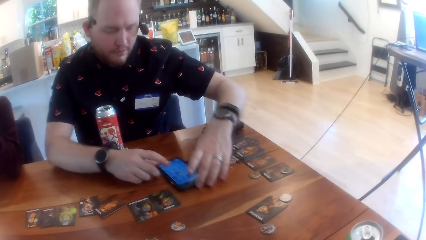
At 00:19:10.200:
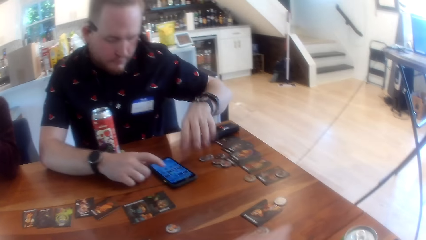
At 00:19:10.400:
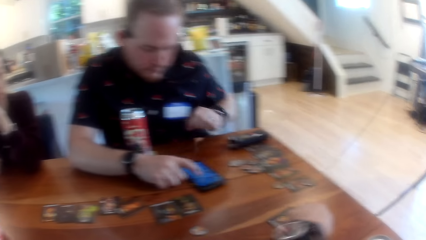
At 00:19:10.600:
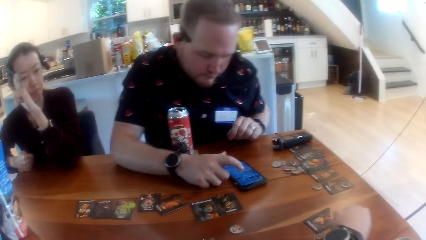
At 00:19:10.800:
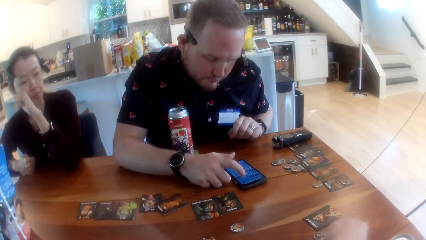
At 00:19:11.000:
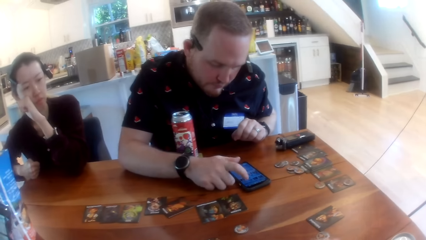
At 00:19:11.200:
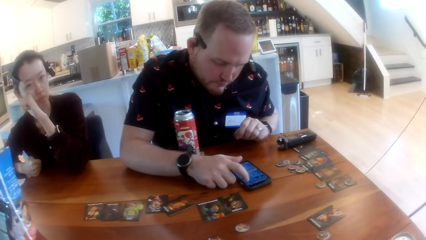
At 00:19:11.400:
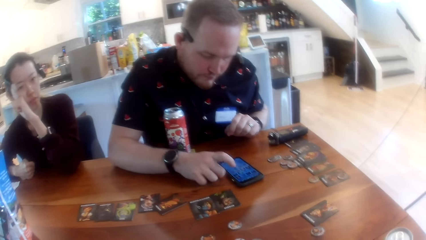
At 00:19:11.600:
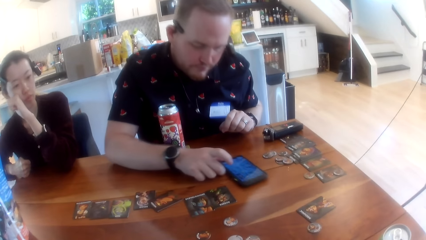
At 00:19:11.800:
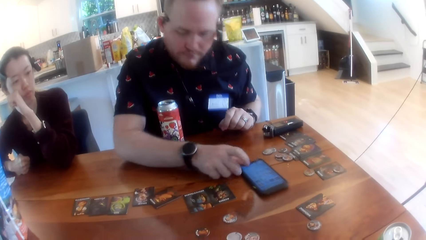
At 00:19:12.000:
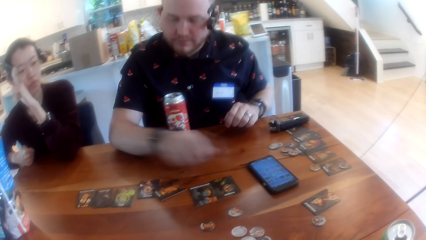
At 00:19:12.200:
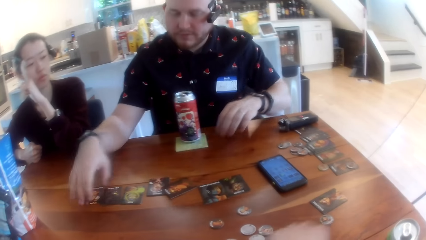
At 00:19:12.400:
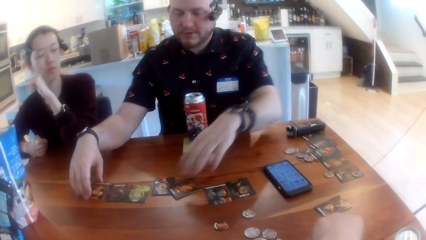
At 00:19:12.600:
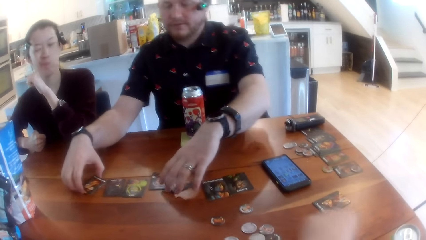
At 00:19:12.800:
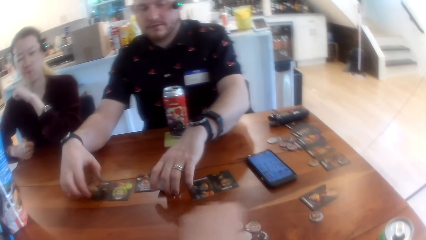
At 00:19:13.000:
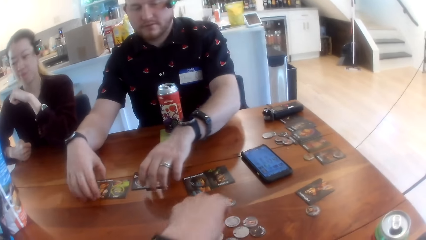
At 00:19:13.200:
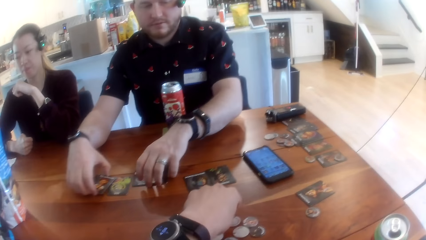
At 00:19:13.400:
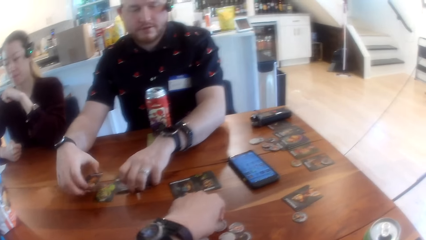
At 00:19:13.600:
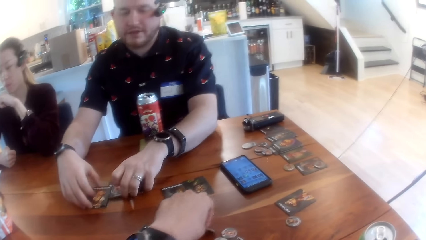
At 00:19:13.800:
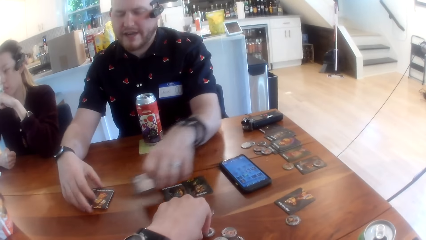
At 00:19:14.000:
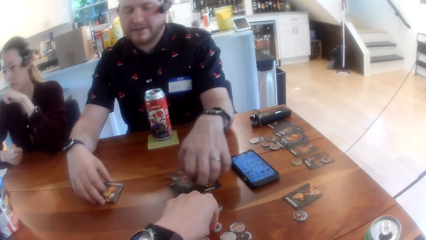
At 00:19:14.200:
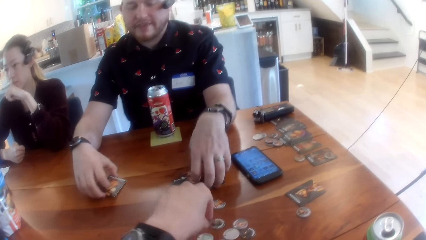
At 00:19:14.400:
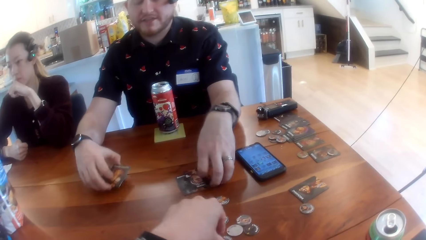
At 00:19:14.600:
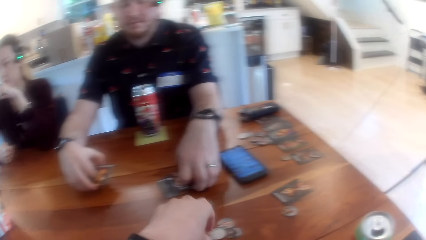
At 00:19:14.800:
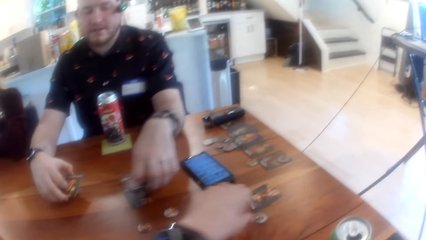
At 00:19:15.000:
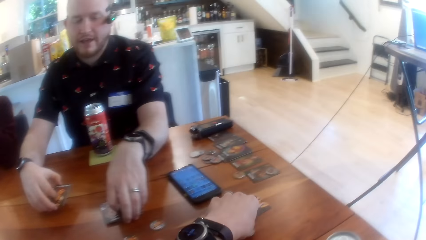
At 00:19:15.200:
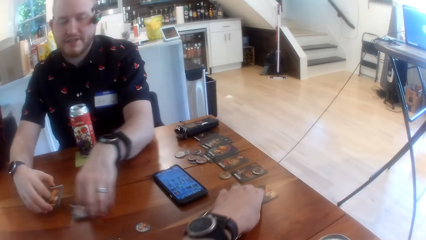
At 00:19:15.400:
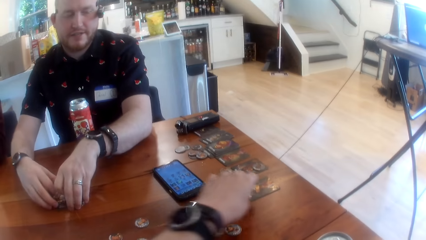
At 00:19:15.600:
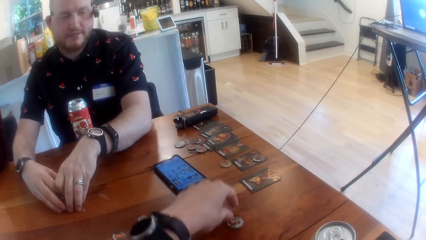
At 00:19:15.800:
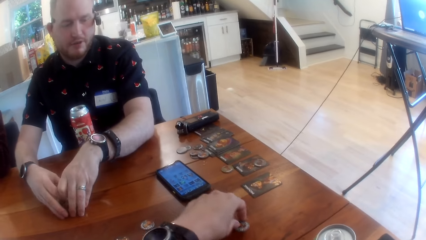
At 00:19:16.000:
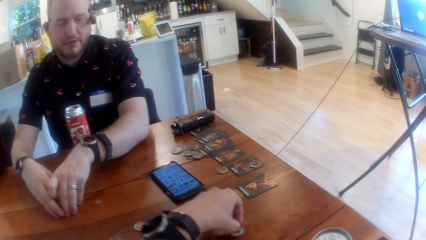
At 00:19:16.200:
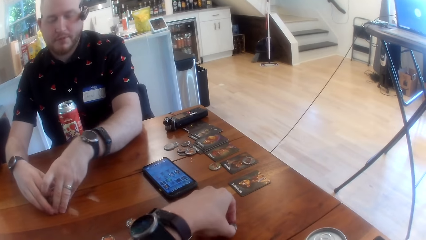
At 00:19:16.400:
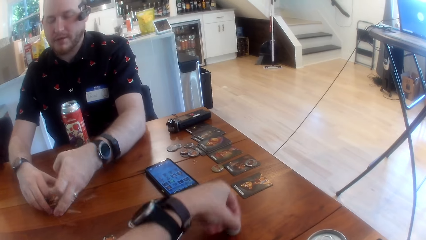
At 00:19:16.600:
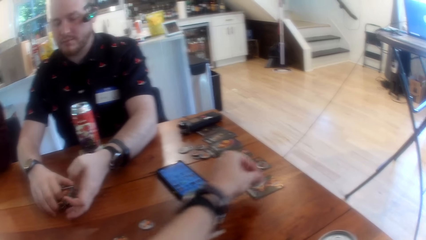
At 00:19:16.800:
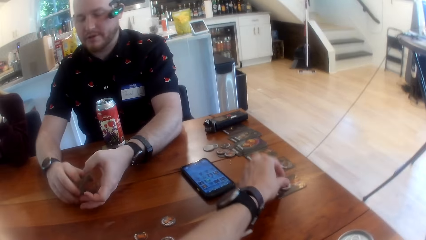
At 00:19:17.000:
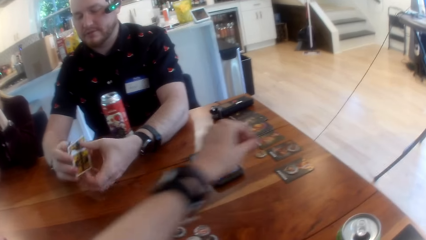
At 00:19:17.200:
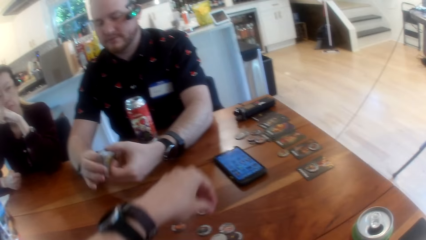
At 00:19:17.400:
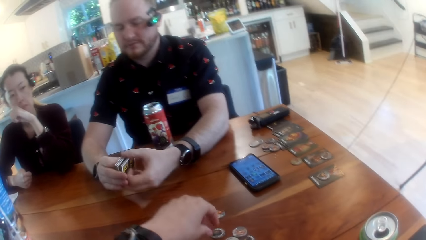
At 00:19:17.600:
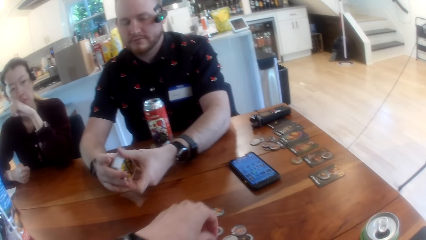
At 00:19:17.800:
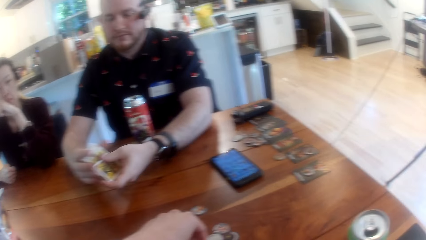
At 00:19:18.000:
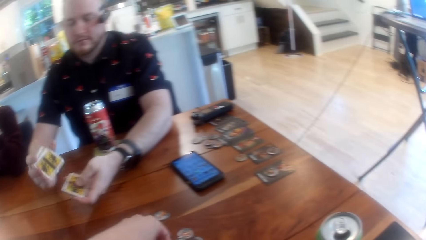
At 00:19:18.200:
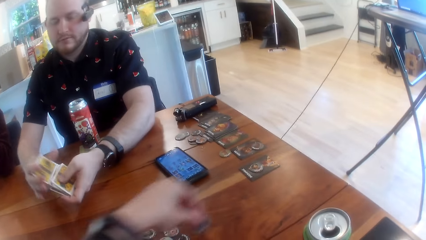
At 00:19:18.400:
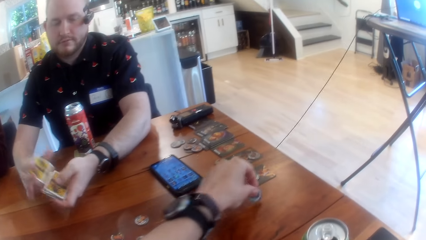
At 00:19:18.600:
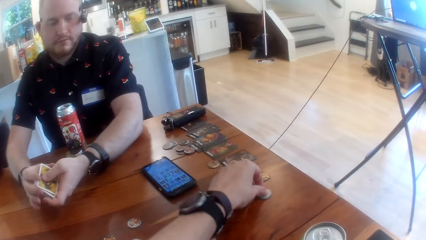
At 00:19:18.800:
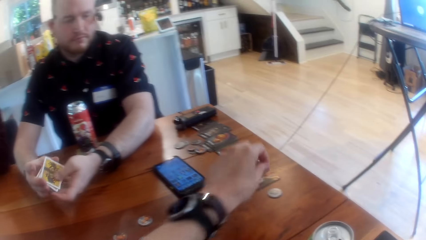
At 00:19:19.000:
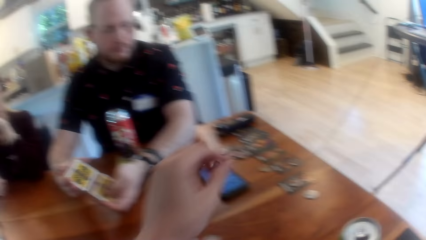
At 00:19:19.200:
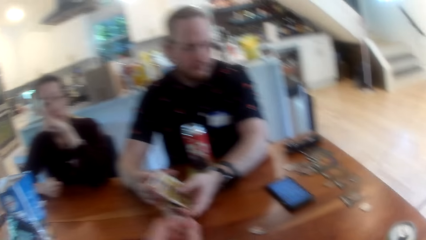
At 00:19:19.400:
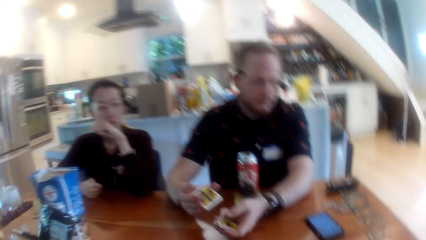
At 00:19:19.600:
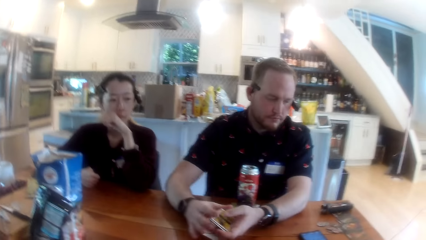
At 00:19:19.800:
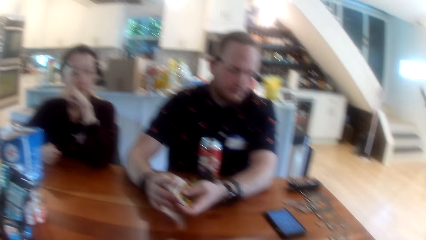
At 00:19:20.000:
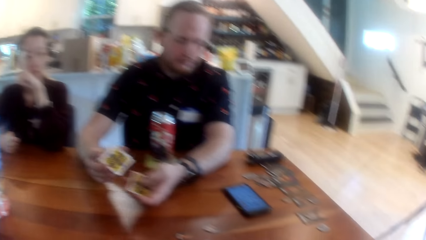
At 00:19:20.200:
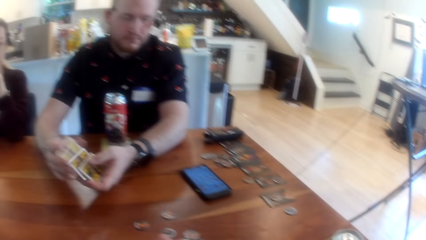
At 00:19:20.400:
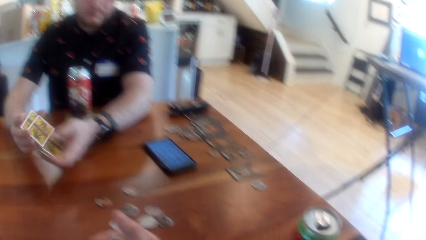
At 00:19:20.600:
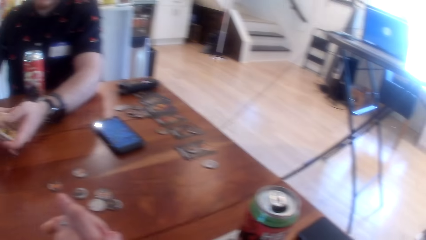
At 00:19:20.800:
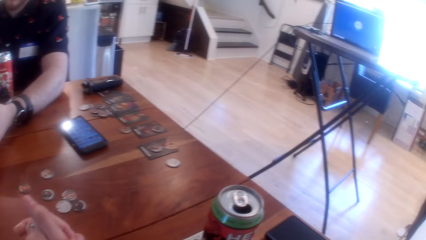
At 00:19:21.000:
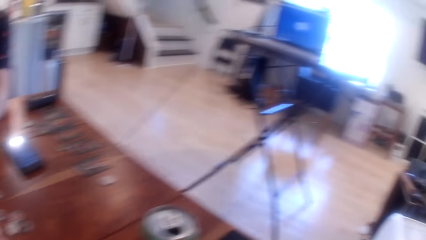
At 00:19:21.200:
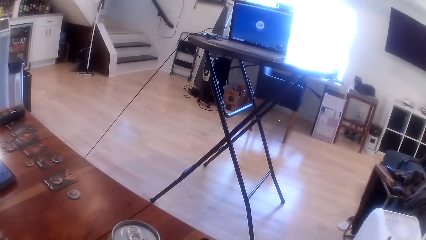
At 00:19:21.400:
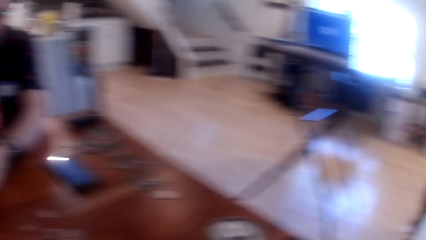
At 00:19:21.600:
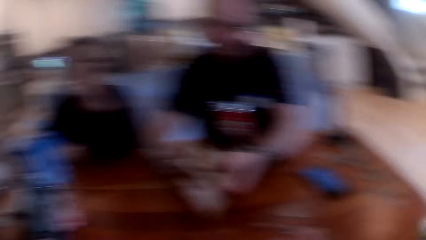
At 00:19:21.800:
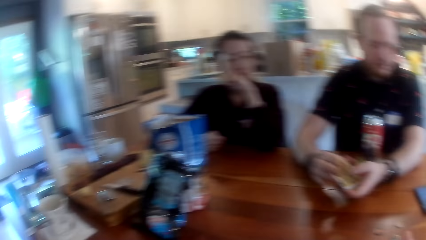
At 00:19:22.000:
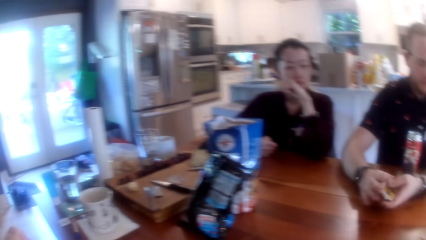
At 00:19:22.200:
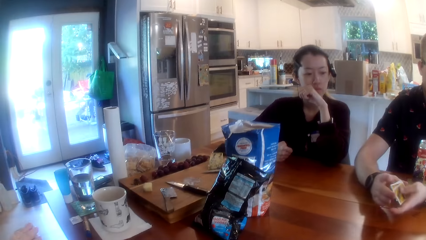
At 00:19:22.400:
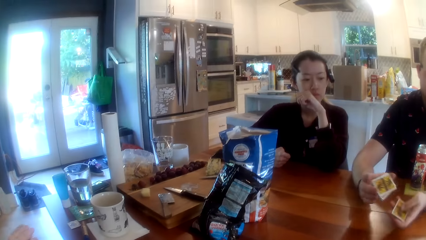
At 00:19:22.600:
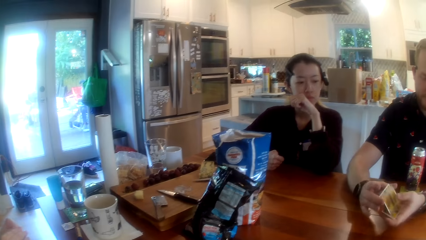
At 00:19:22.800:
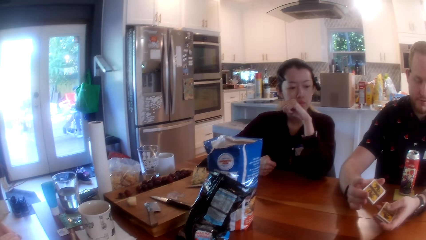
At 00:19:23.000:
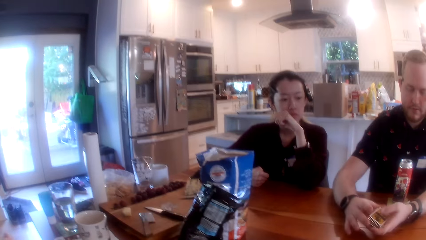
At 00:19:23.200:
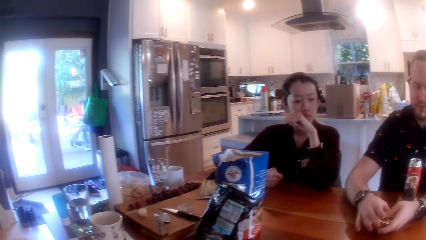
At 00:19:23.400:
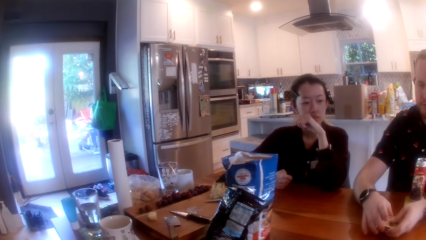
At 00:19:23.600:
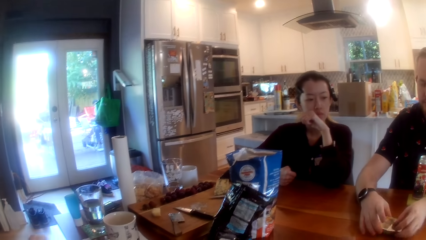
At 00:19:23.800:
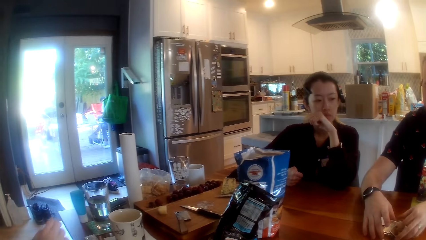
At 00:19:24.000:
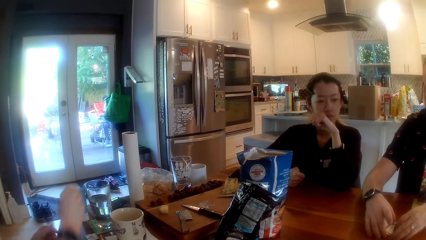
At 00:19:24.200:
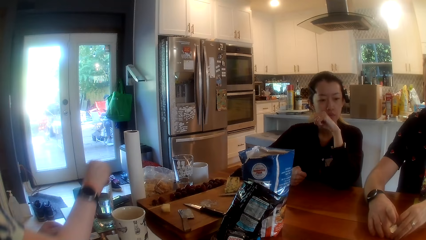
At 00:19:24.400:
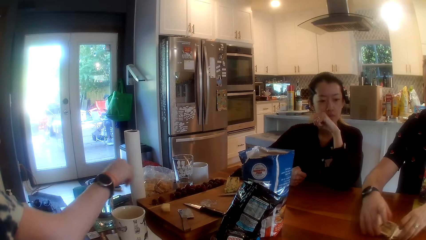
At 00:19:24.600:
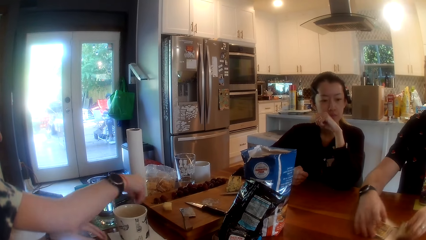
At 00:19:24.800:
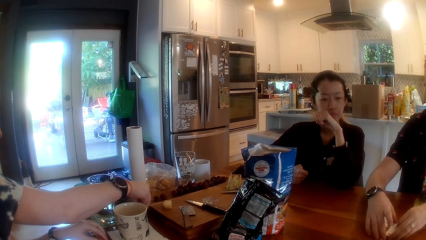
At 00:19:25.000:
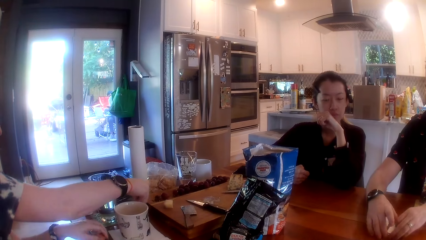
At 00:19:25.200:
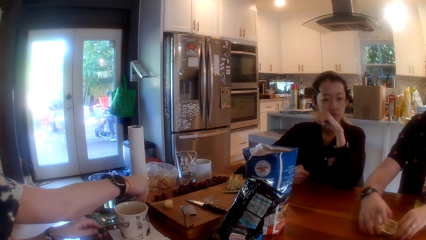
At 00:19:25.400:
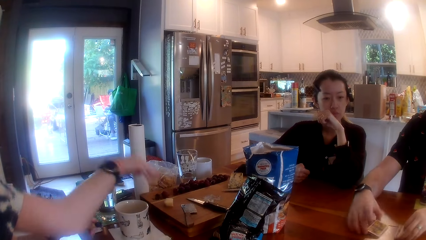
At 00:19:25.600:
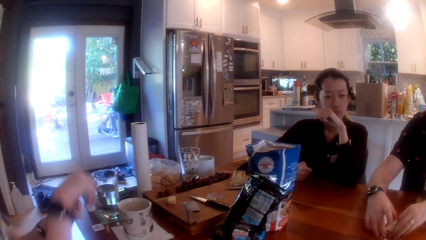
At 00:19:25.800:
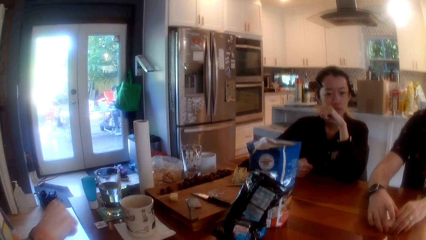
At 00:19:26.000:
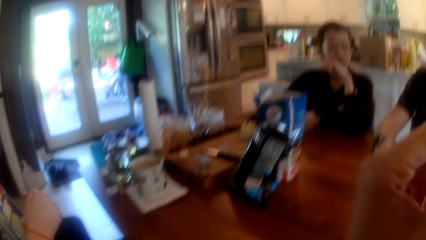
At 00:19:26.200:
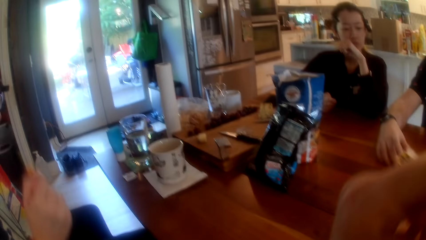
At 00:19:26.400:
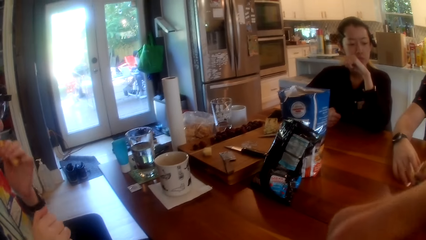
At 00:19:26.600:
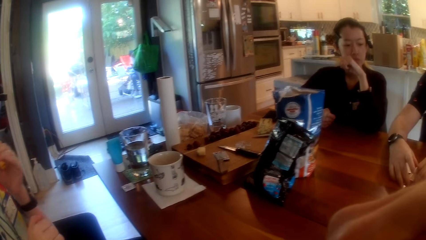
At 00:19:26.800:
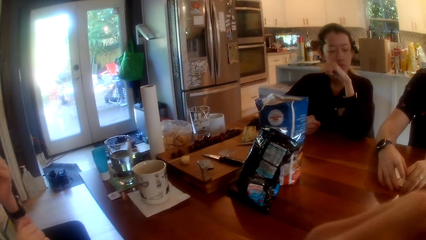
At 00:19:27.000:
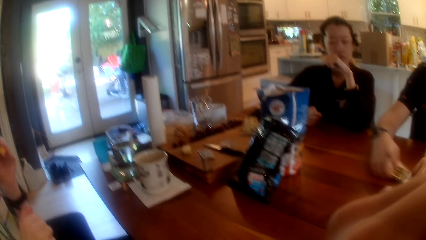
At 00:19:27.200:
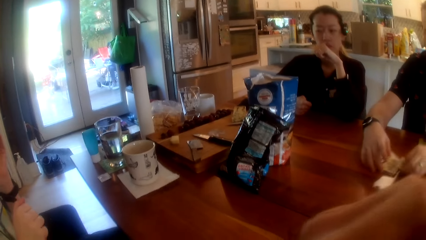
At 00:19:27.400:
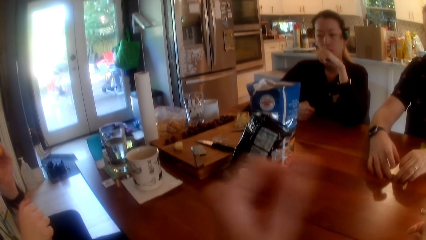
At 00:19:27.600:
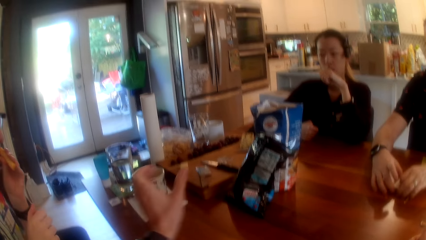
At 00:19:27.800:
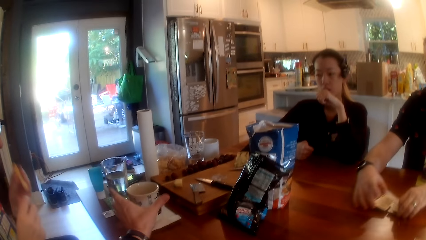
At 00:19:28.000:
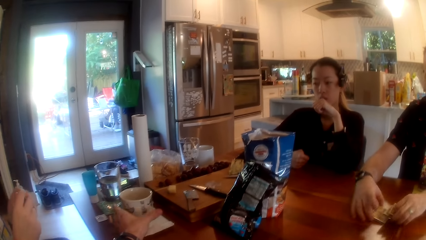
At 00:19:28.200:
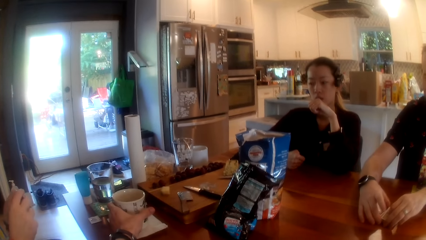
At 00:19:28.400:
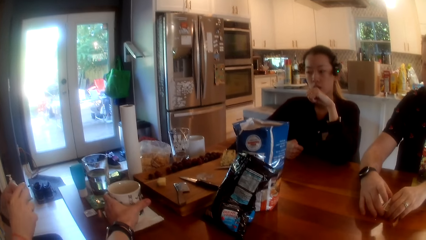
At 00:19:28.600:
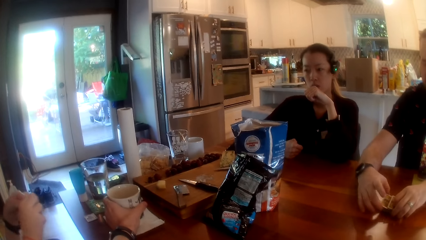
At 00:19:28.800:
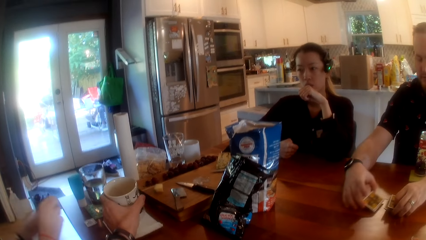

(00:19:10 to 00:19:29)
A man picks the phone. The man operates the phone with his right hand and scrolls the phone. The man picks up the cards from the table with both hands. The camera wearer repositions the game pieces on the table with his left hand. The man arranges the cards. The camera wearer plays One Night Werewolf. The man shuffles the cards with both hands. The camera wearer plays One Night Werewolf. The man shuffles the cards. The camera wearer looks around the room. The man shuffles the cards. A lady picks the fruit. The man shuffles the cards. The camera wearer collects the card. He picks the cup.
